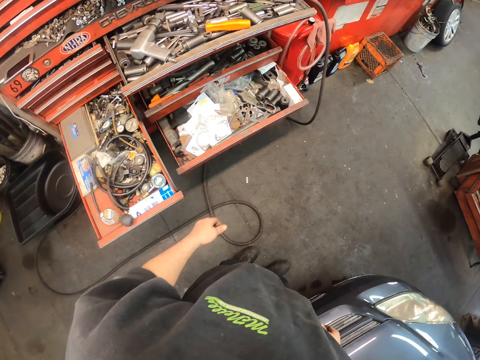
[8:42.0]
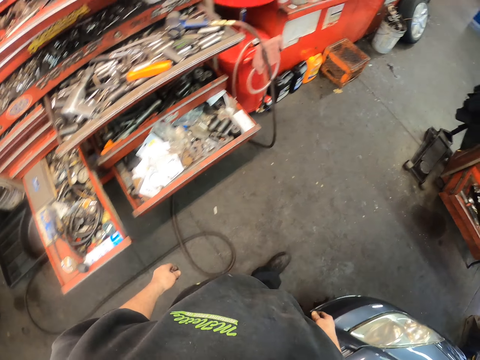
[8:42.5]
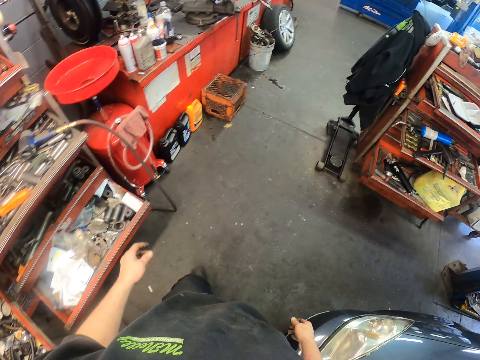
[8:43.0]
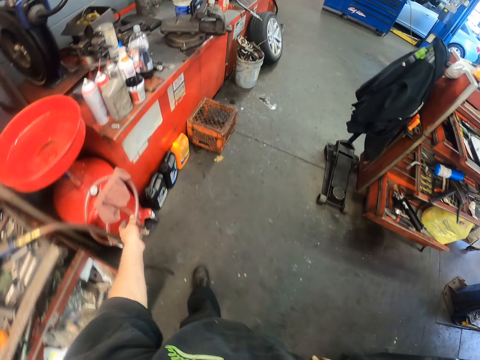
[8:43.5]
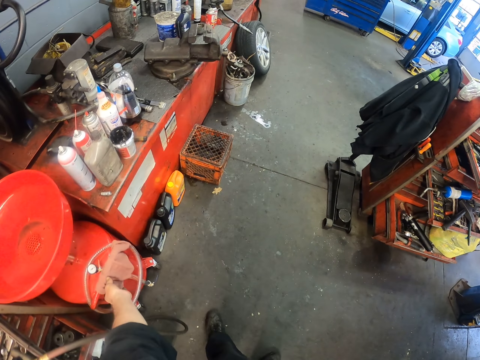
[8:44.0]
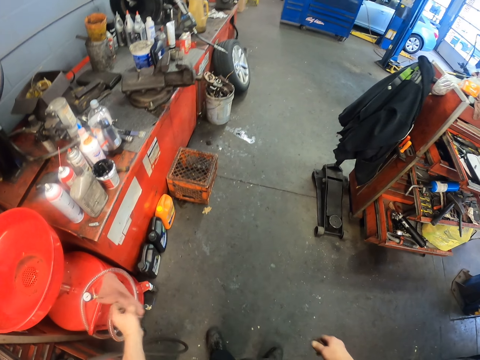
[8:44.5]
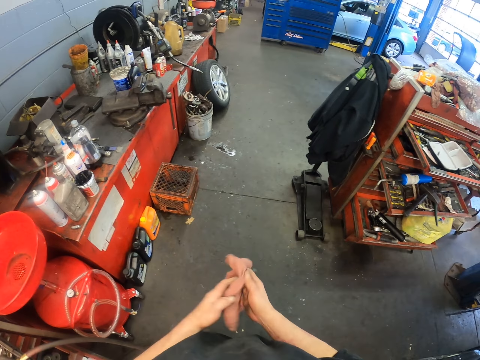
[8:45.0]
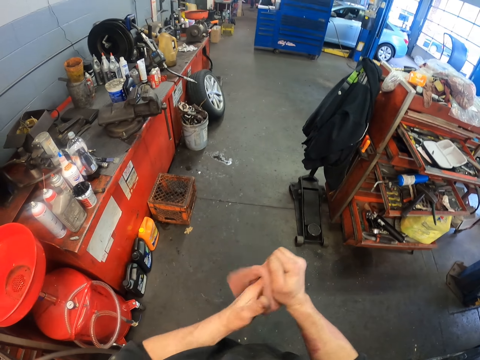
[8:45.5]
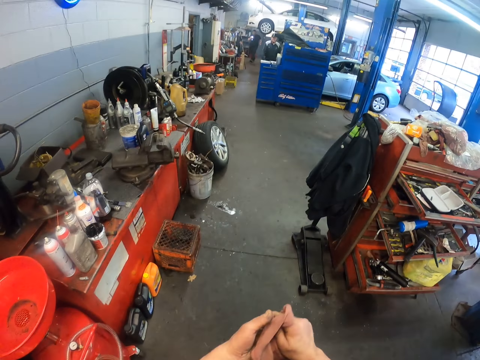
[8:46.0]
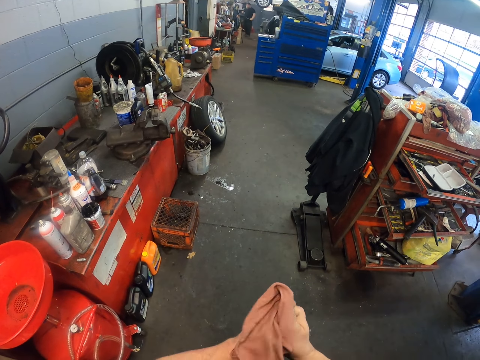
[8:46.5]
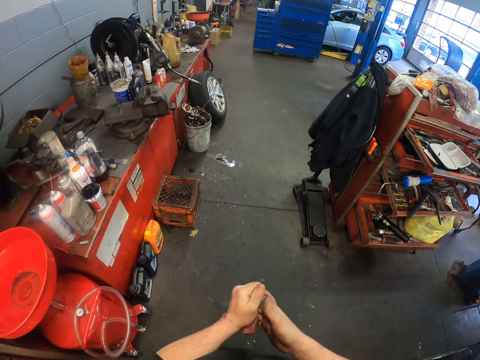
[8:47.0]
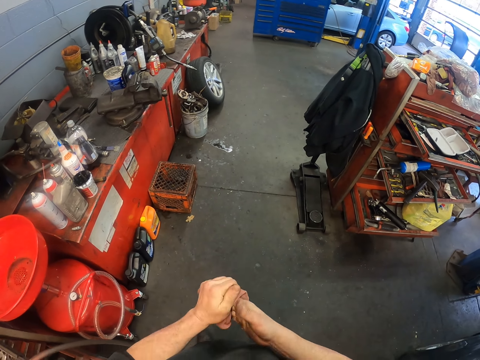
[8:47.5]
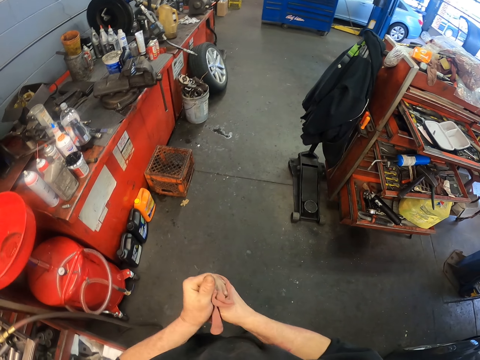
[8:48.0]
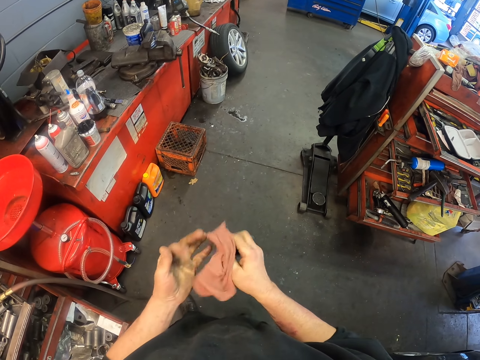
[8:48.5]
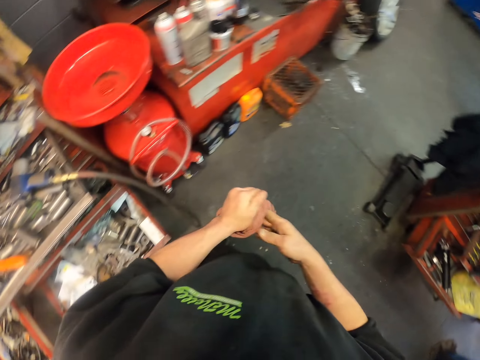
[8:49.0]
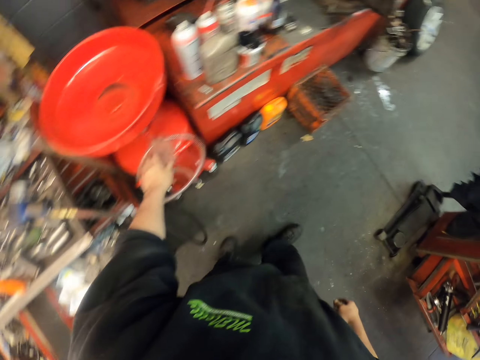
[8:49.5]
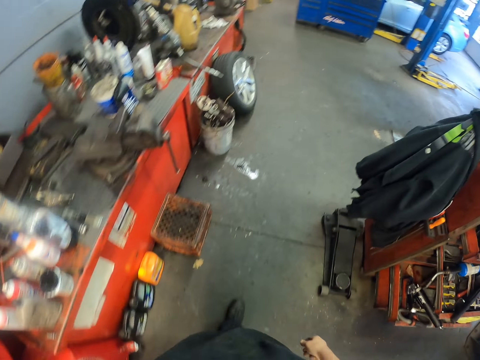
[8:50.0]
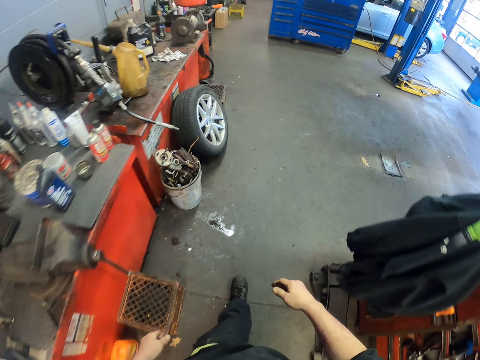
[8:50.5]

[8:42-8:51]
The camera wearer picks a towel from the stand. He wipes both his hands with the towel. He puts the towel on the stand. He walks around.
